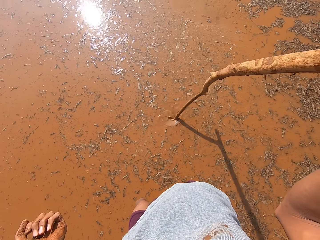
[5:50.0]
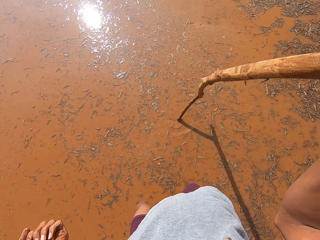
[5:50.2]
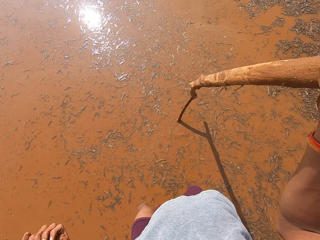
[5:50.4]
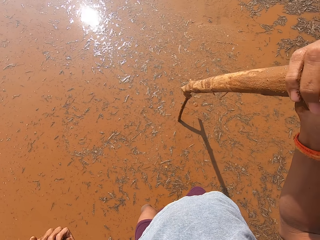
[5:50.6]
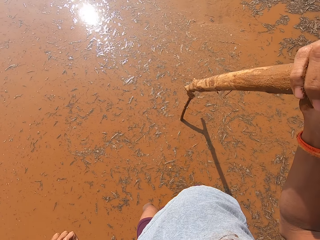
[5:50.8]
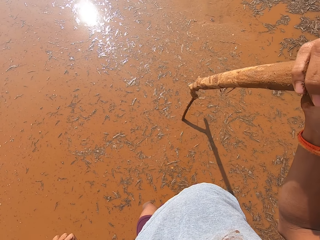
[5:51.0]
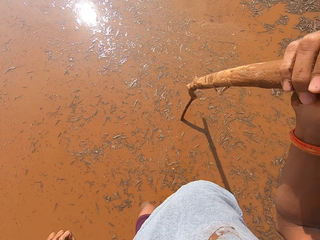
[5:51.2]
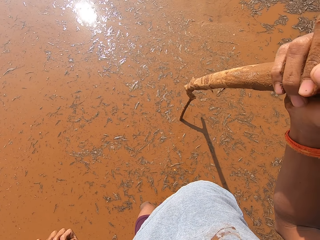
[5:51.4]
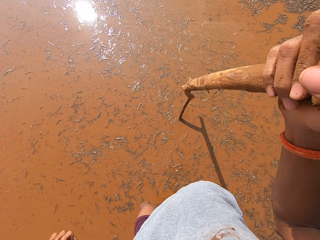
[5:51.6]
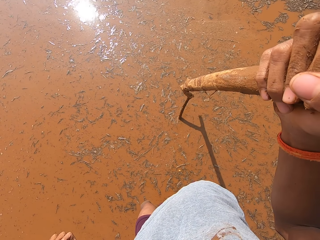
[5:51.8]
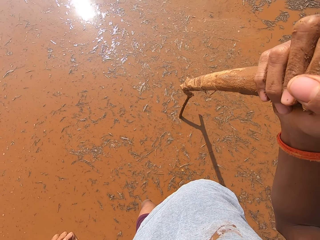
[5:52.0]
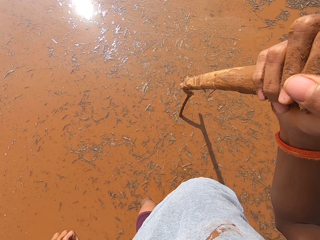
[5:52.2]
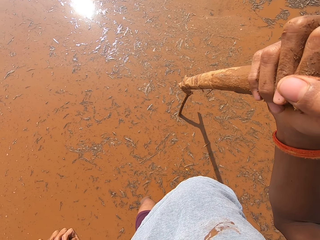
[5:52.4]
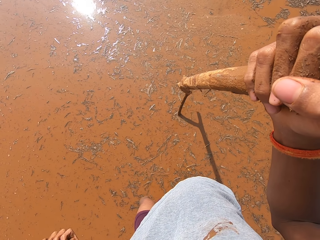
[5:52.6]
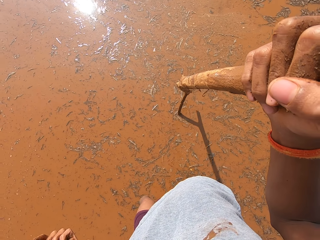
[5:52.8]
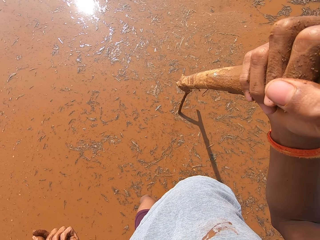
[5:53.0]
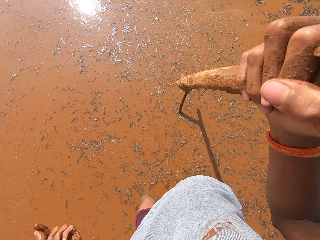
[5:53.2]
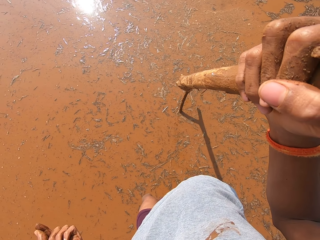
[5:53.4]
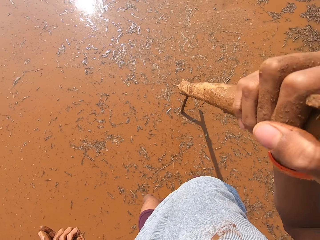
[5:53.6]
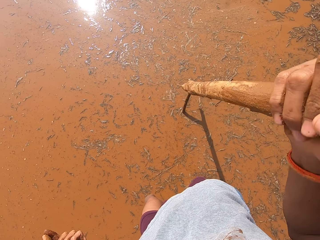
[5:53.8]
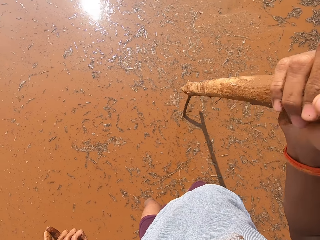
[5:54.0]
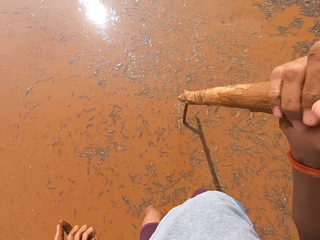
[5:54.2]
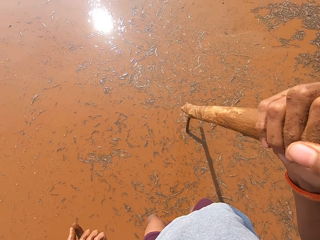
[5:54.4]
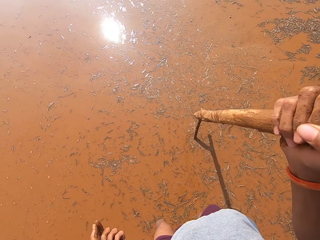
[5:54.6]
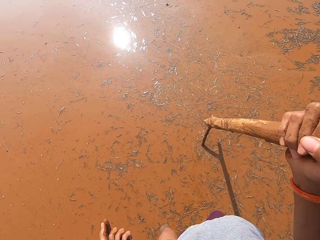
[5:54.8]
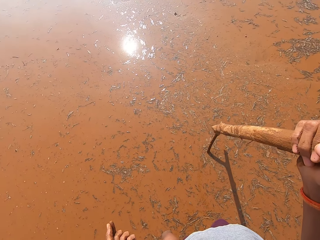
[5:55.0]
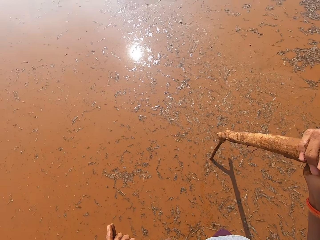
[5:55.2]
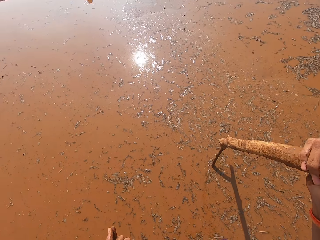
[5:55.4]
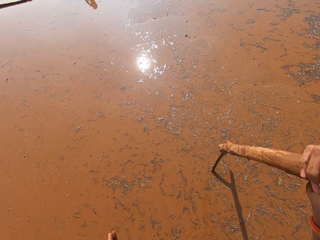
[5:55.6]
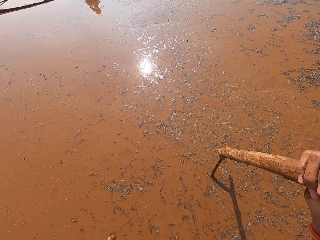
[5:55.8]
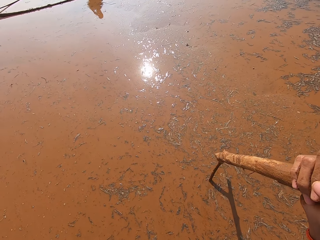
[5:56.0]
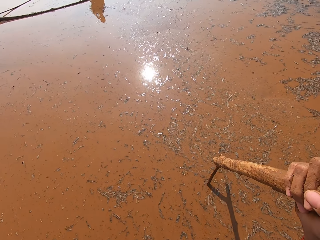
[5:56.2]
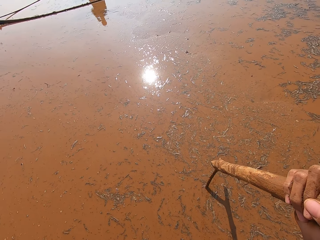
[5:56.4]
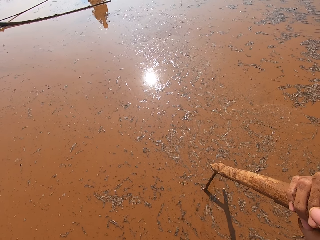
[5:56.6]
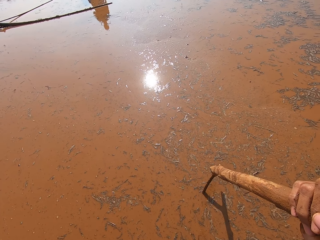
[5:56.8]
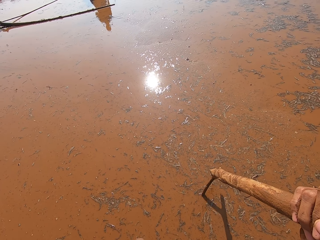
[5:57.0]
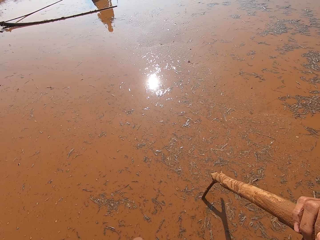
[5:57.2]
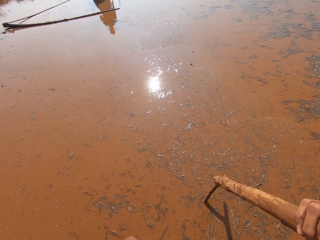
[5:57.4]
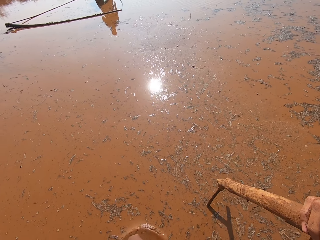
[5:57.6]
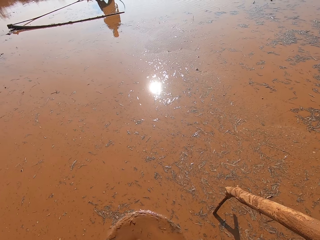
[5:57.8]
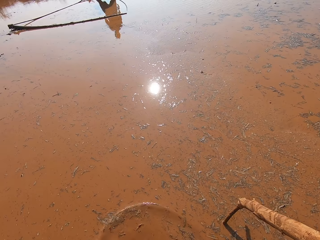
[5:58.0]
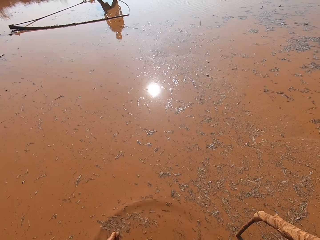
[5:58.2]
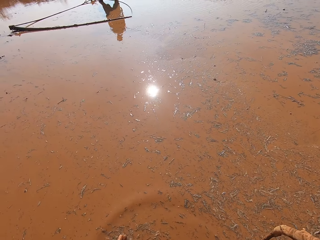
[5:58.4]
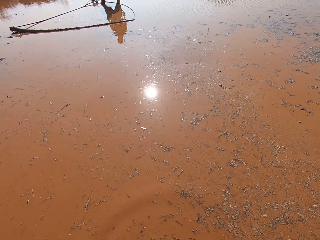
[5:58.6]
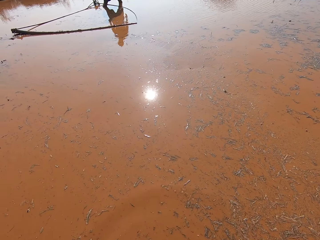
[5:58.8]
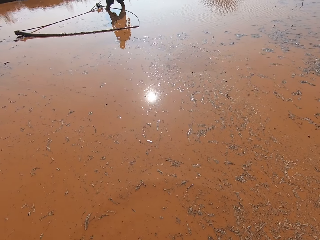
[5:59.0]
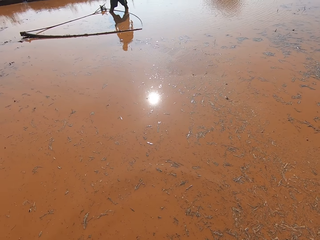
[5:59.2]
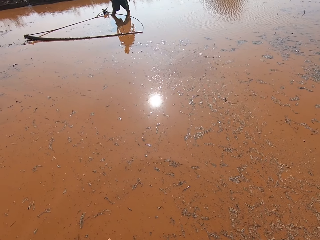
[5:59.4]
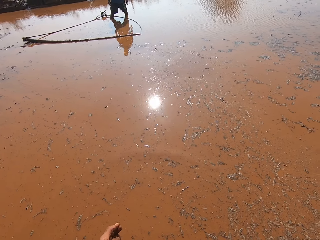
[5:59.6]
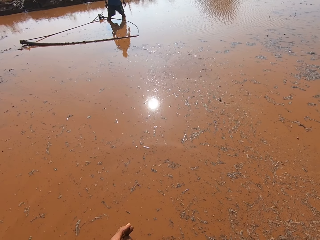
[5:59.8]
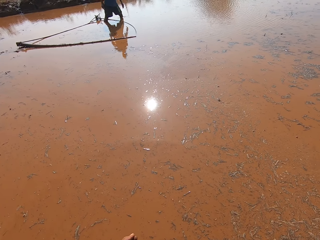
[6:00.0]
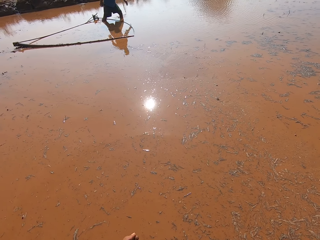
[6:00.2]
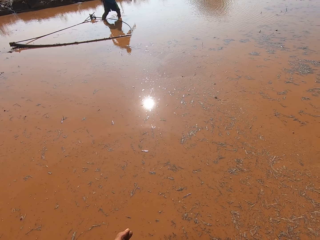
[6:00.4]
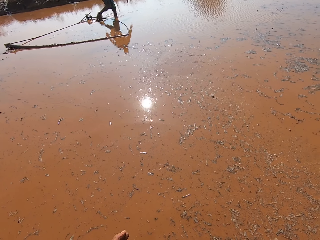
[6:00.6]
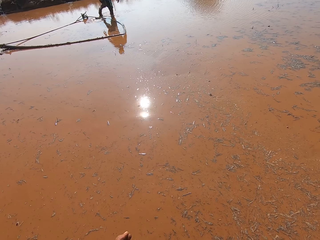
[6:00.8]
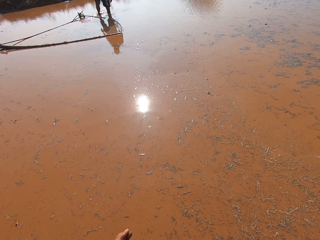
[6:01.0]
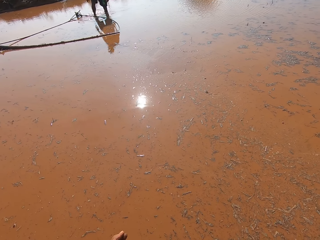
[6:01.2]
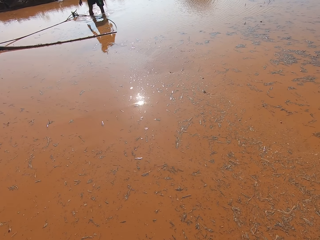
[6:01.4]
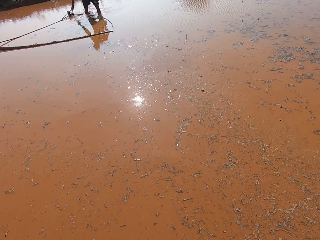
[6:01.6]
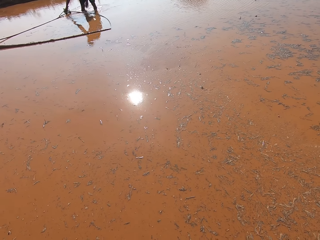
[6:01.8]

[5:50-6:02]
The camera wearer talks to the man.

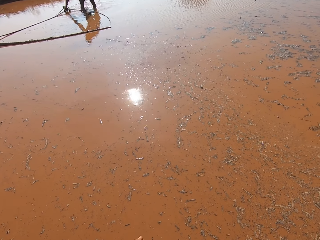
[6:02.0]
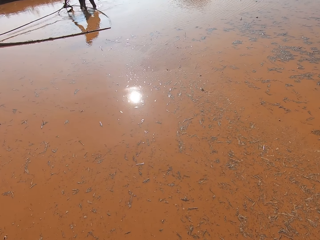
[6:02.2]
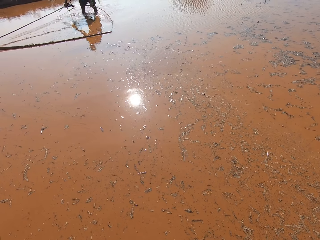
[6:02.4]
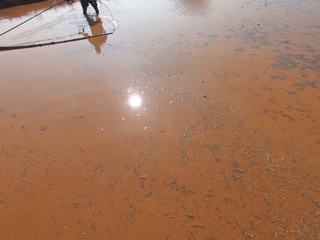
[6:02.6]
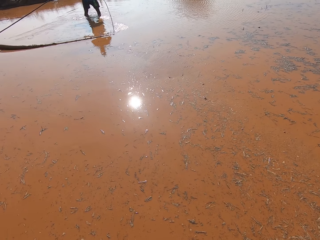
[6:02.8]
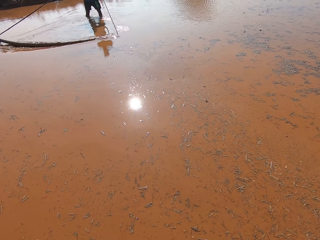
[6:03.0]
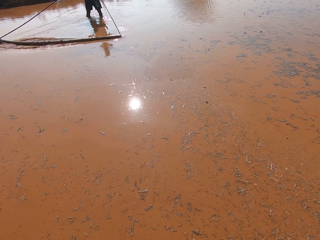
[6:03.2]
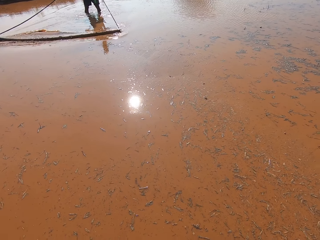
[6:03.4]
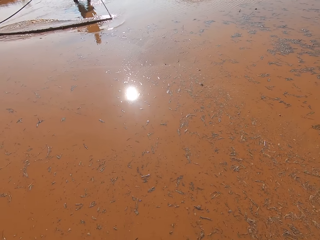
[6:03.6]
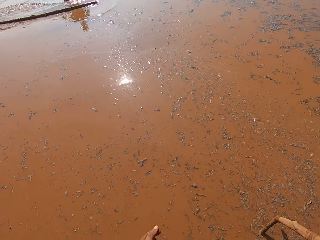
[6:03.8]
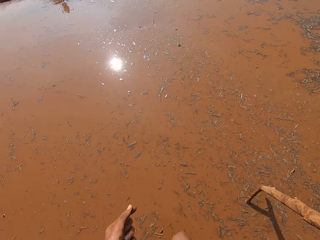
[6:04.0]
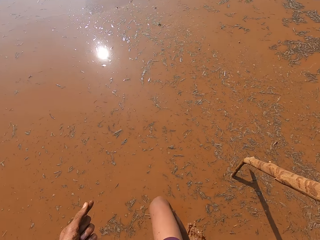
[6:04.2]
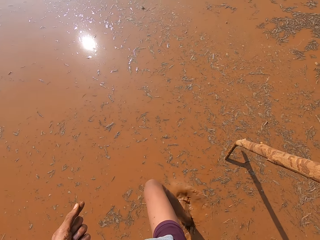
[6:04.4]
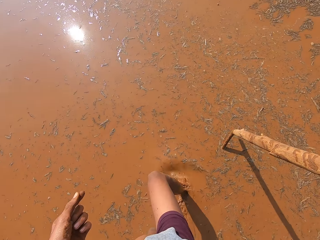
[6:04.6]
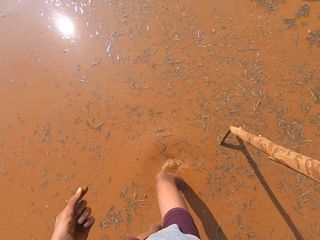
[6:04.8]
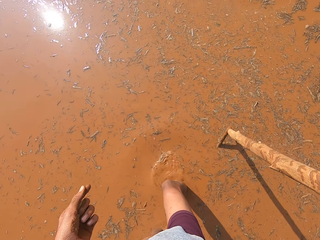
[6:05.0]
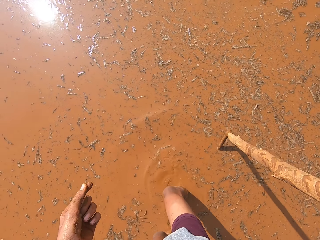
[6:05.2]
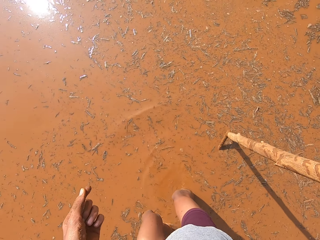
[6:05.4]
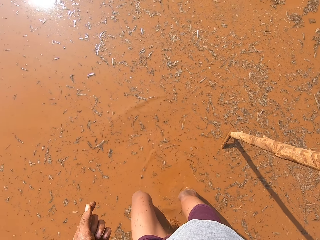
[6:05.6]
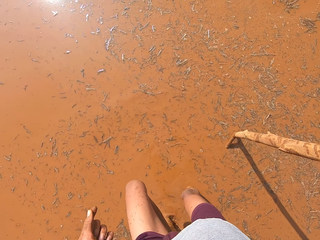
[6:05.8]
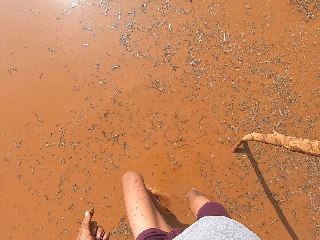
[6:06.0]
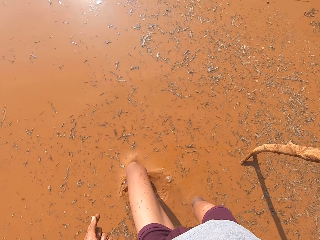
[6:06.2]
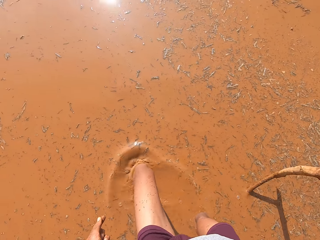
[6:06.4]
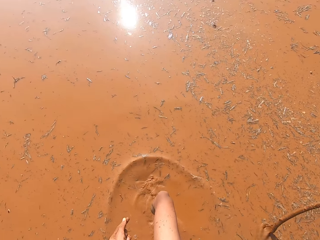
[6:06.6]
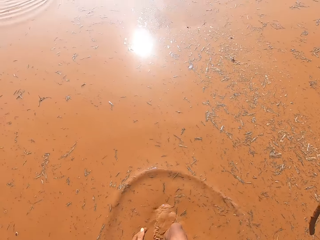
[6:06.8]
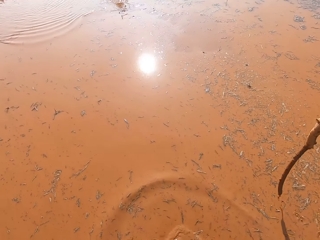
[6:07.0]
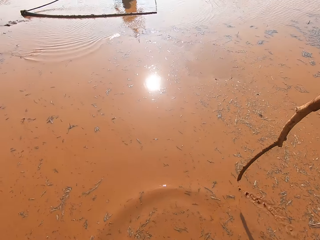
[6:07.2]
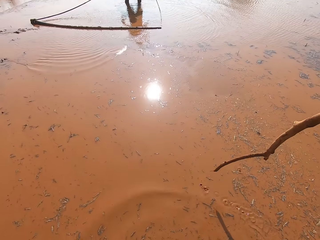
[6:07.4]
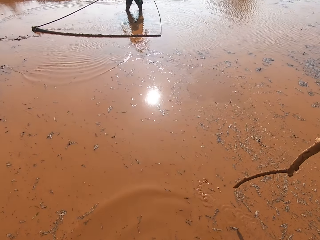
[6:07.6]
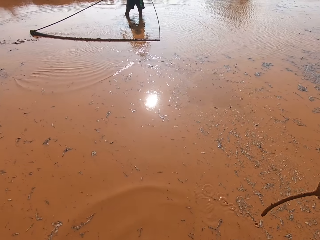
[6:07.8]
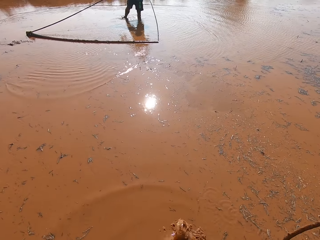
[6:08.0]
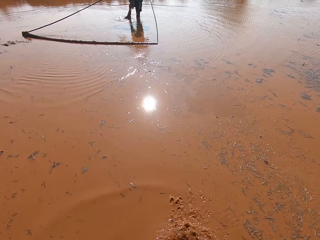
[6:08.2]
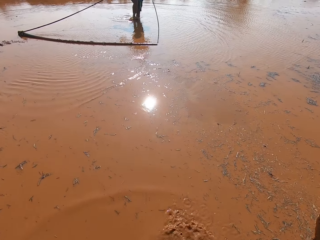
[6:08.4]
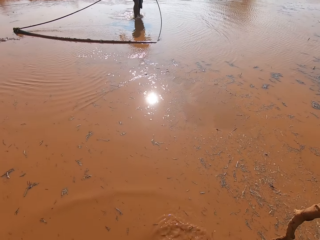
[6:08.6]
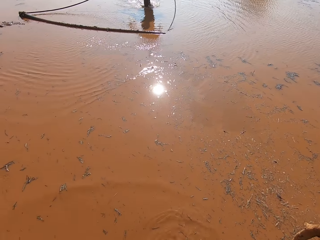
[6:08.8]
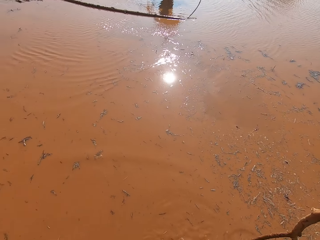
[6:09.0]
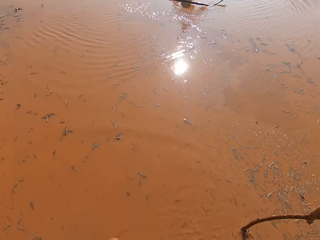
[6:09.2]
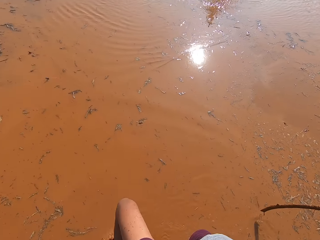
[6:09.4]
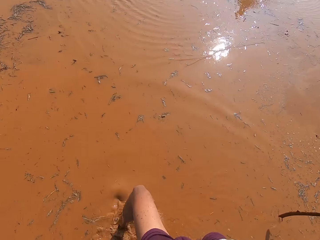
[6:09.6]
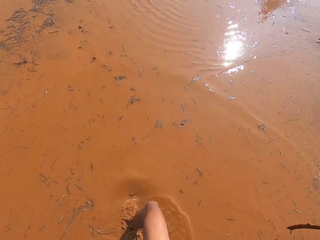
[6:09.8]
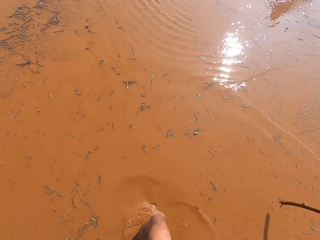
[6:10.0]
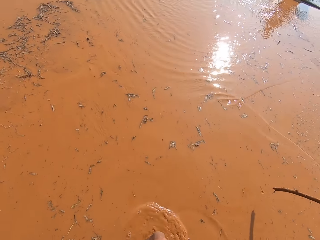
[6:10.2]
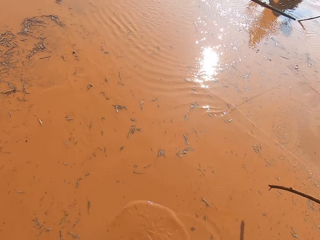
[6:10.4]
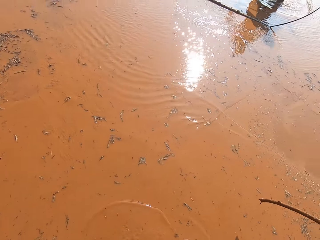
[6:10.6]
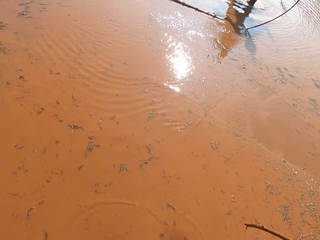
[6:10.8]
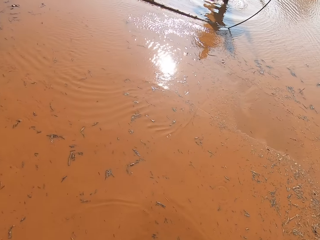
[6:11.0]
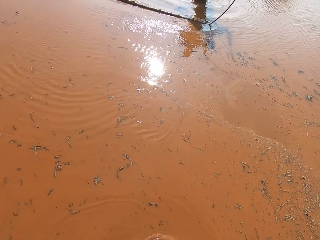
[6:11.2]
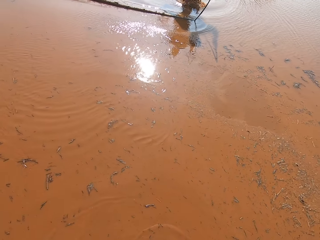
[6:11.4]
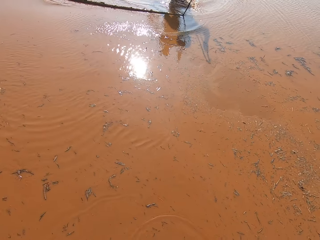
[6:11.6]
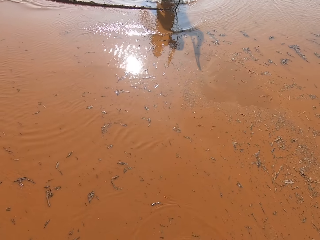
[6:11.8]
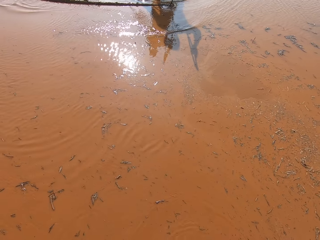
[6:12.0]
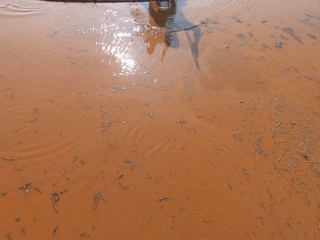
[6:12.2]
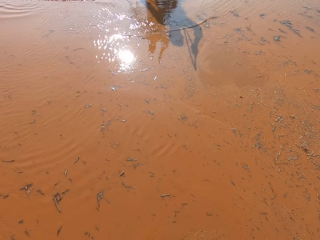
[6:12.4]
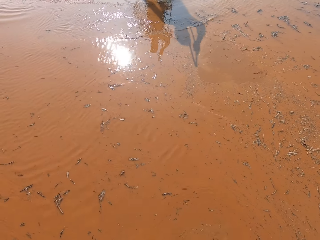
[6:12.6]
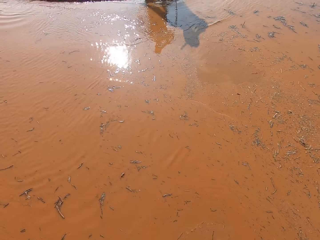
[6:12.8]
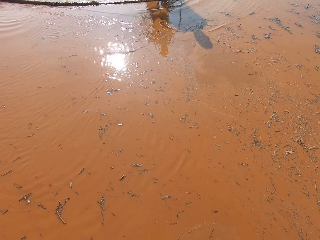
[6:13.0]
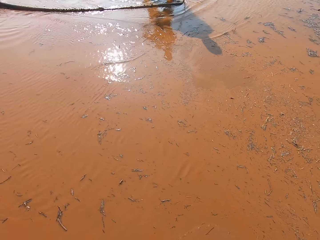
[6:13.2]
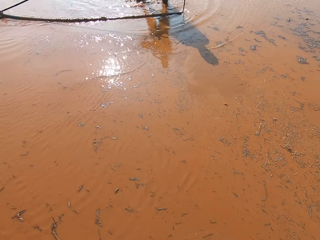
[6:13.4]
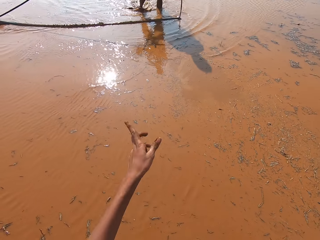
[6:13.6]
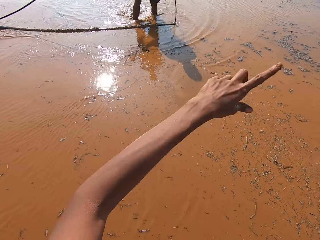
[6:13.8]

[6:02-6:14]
The man takes the stick hooked with rods from the mud with his right hand. The camera wearer looks around. The man pulls the rod. The camera wearer walks in the mud.
